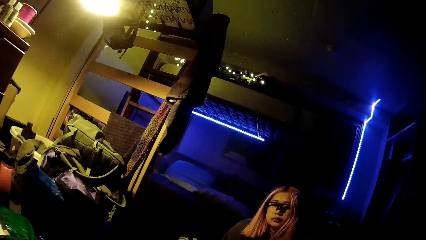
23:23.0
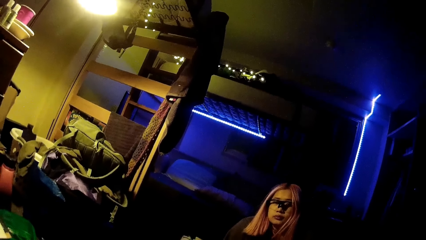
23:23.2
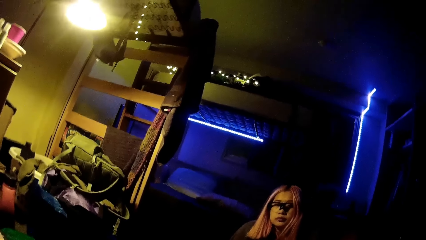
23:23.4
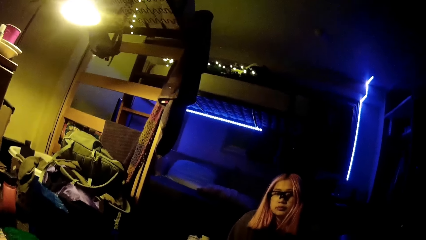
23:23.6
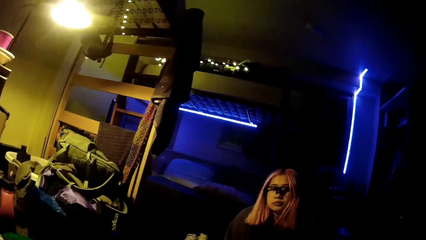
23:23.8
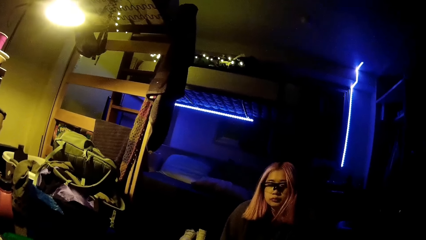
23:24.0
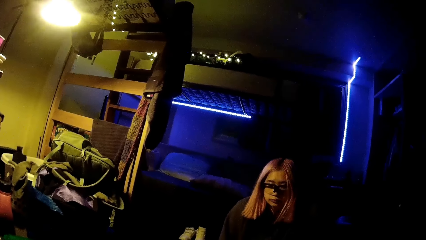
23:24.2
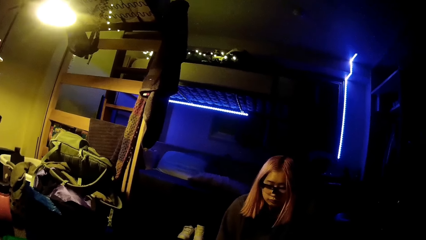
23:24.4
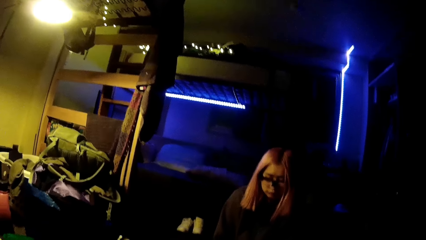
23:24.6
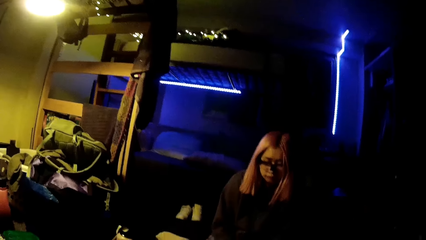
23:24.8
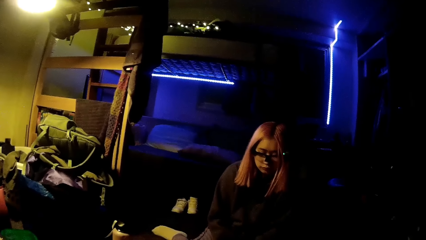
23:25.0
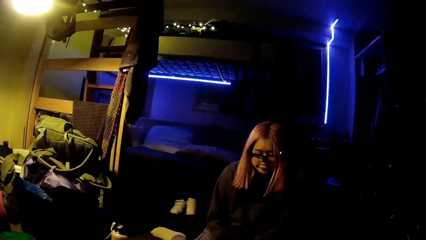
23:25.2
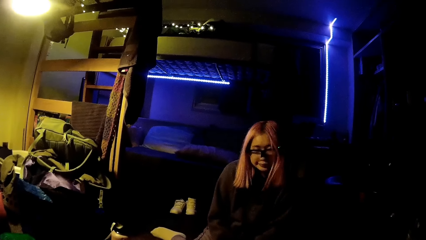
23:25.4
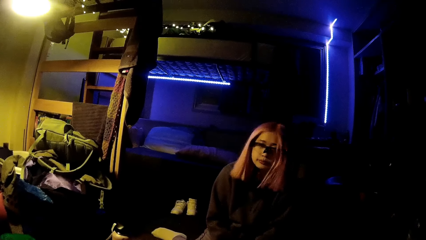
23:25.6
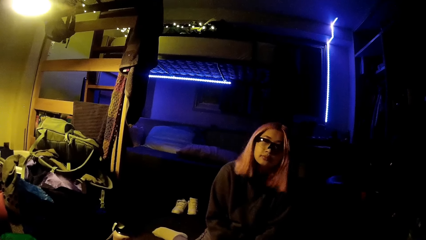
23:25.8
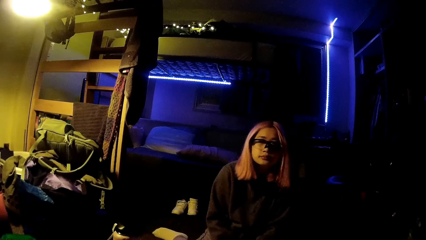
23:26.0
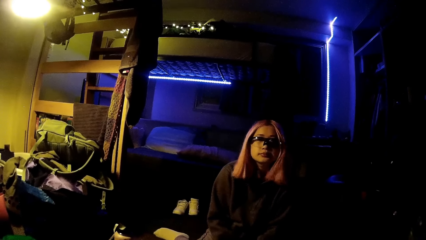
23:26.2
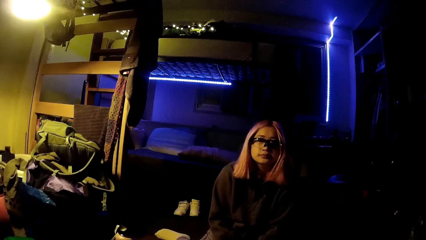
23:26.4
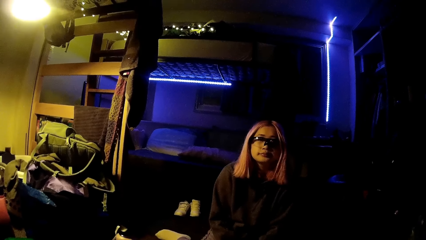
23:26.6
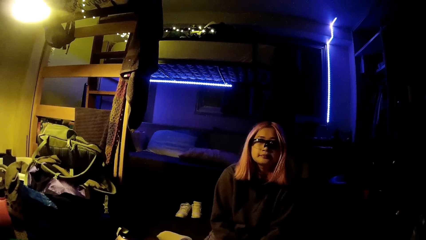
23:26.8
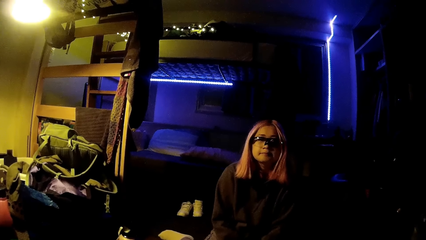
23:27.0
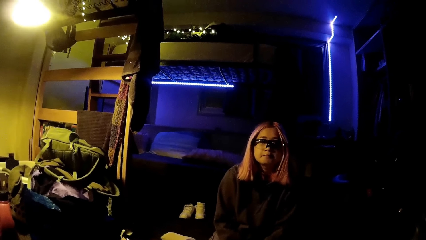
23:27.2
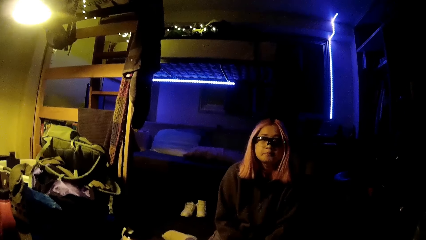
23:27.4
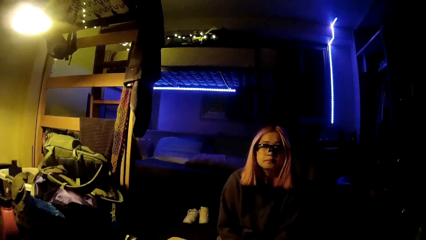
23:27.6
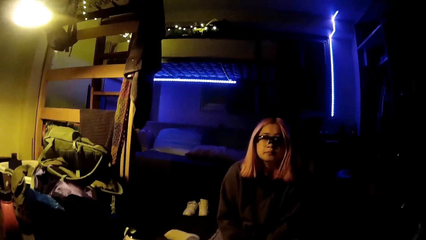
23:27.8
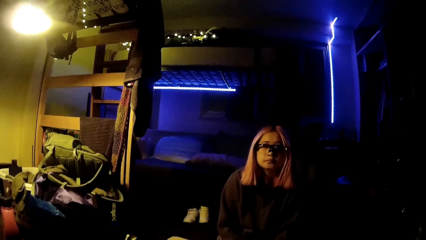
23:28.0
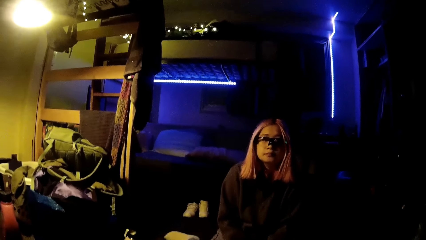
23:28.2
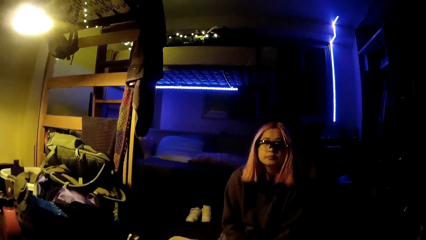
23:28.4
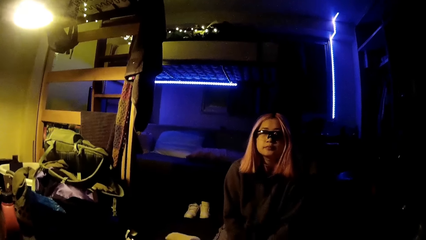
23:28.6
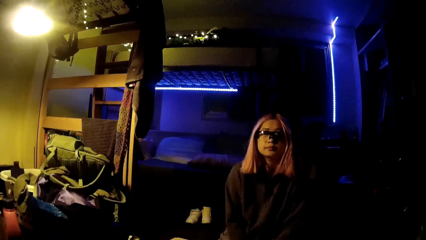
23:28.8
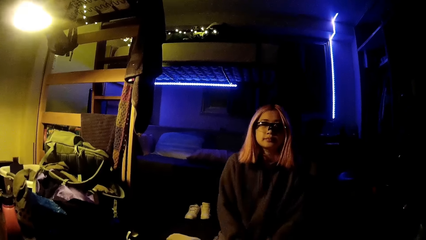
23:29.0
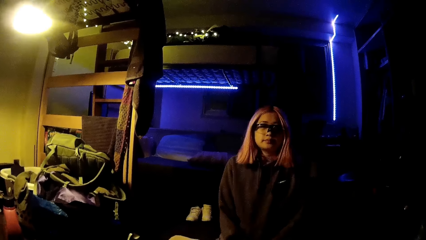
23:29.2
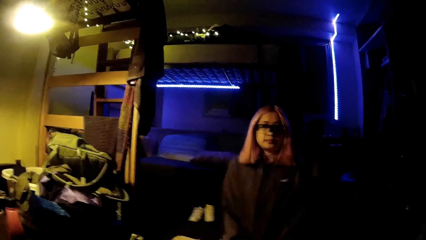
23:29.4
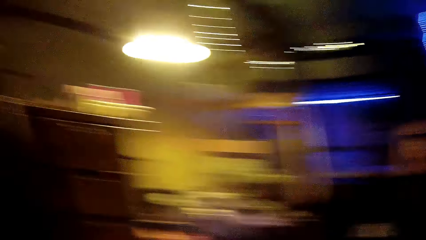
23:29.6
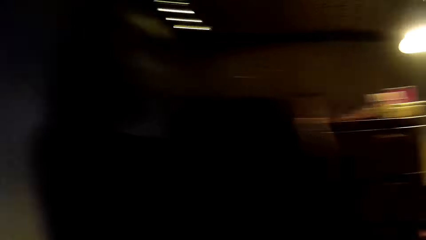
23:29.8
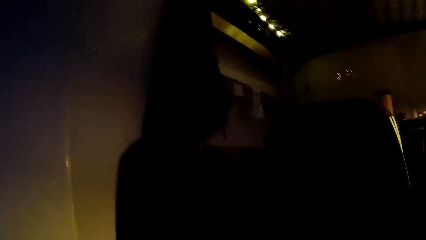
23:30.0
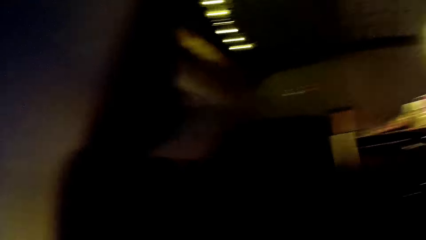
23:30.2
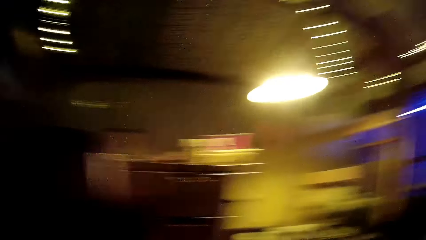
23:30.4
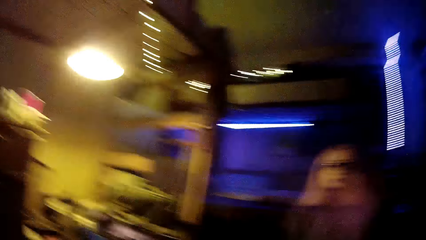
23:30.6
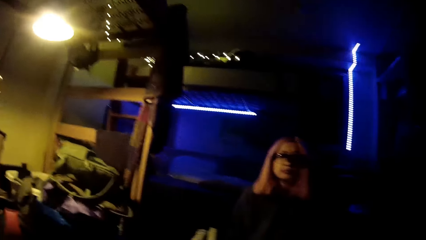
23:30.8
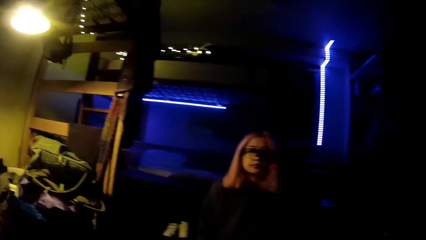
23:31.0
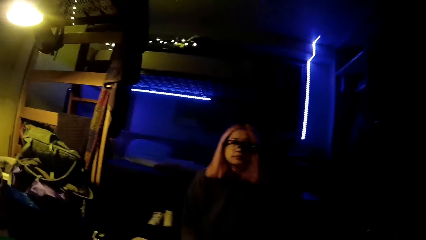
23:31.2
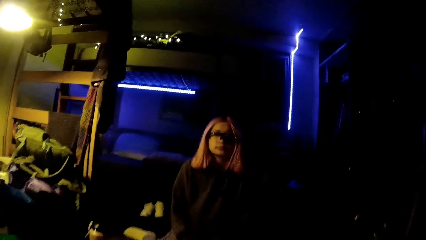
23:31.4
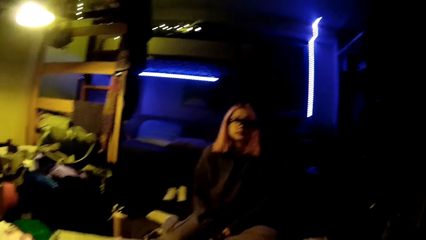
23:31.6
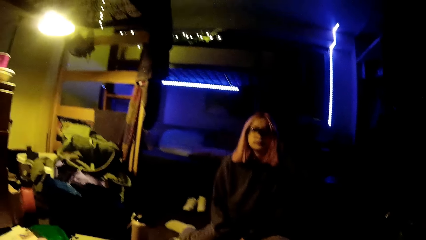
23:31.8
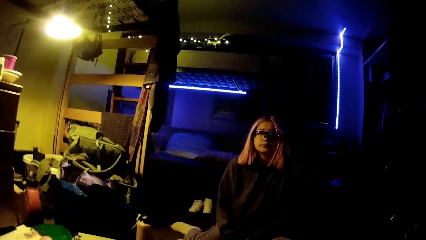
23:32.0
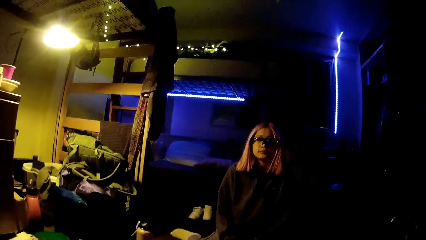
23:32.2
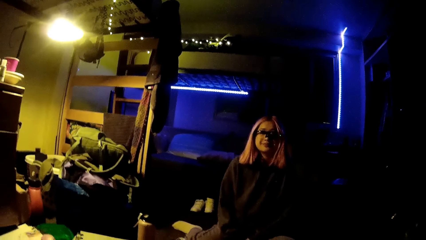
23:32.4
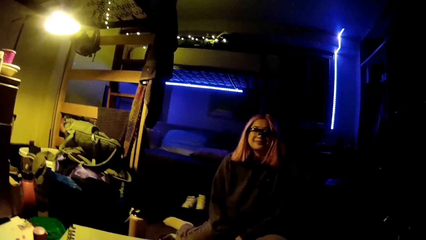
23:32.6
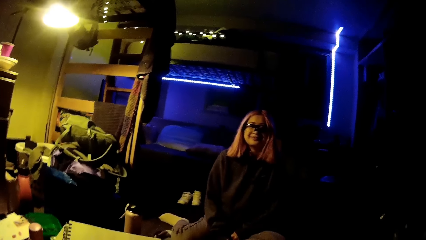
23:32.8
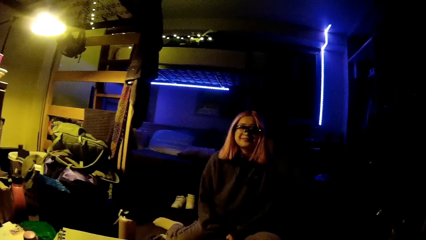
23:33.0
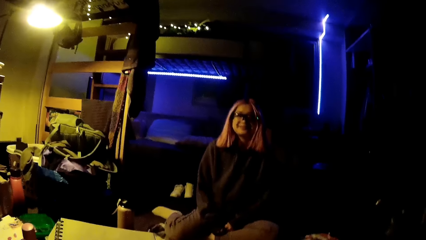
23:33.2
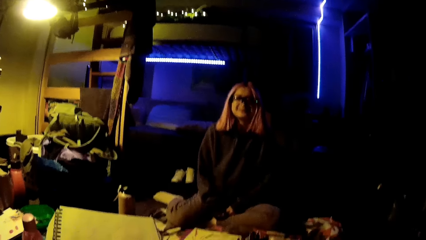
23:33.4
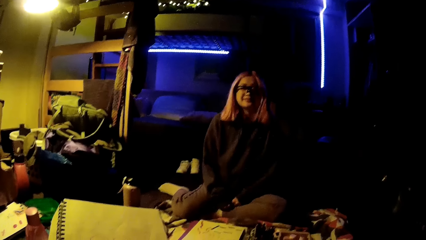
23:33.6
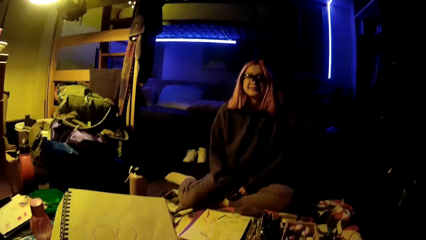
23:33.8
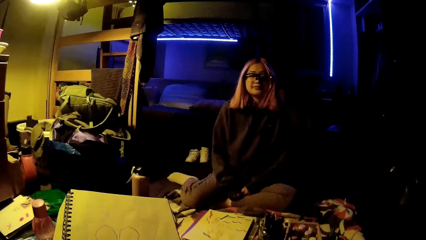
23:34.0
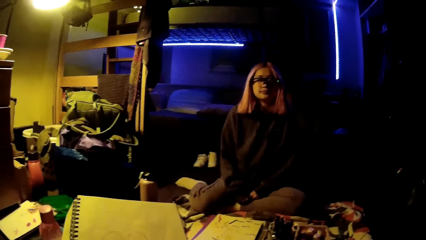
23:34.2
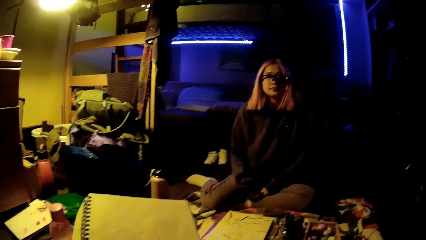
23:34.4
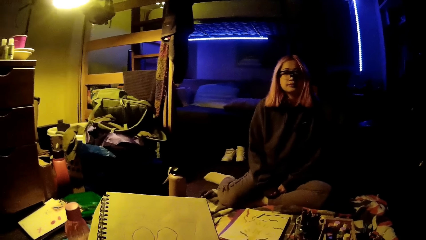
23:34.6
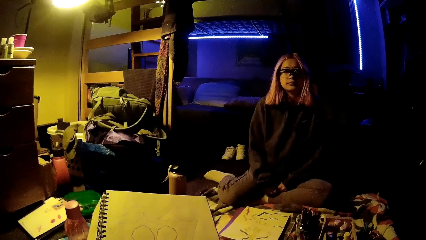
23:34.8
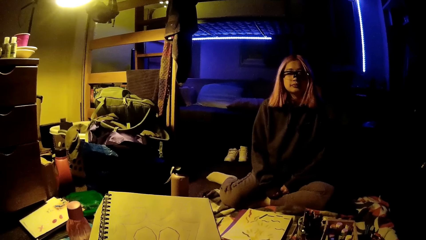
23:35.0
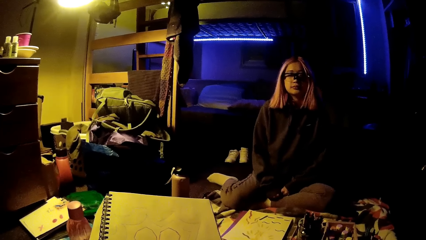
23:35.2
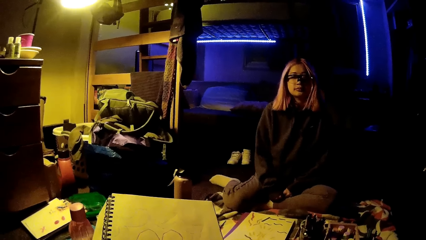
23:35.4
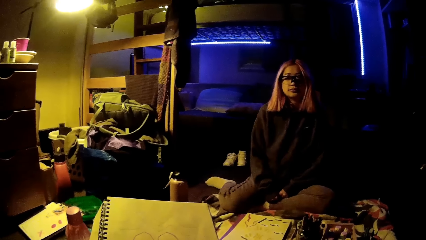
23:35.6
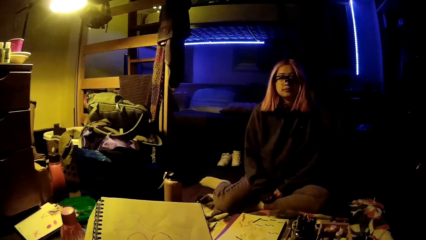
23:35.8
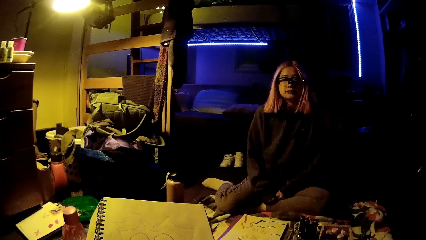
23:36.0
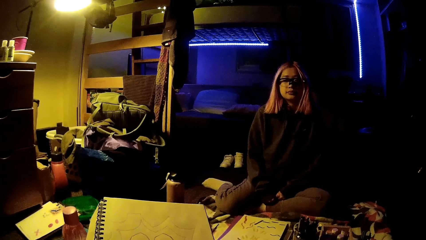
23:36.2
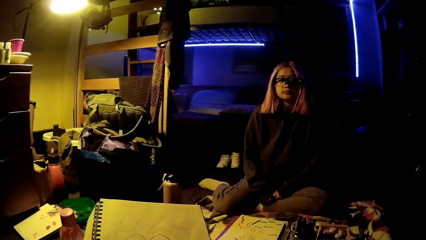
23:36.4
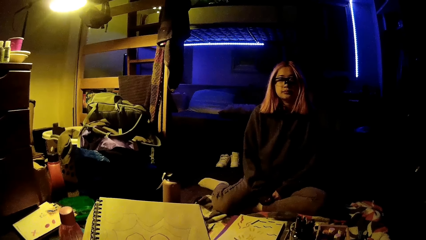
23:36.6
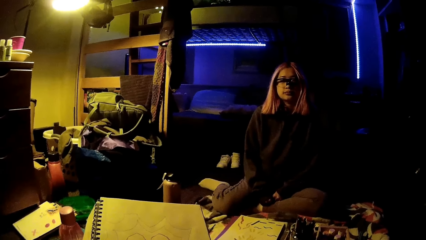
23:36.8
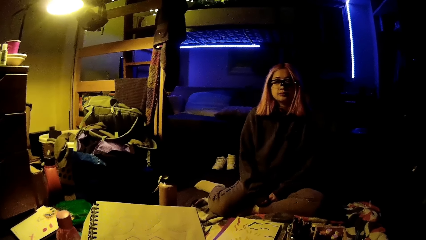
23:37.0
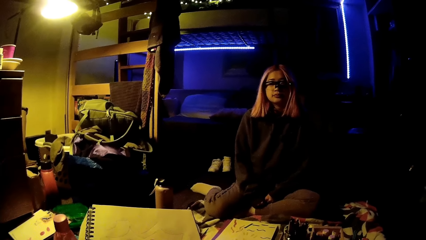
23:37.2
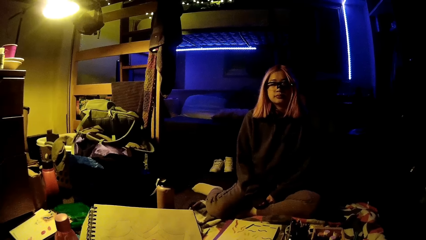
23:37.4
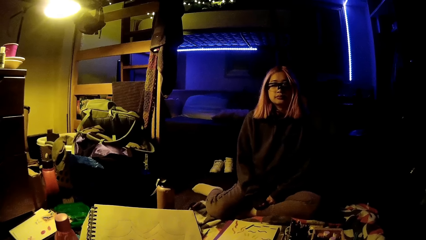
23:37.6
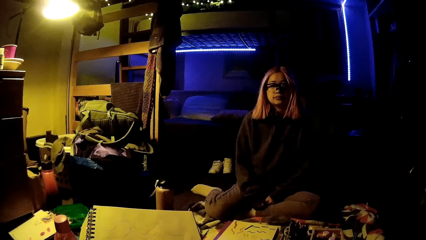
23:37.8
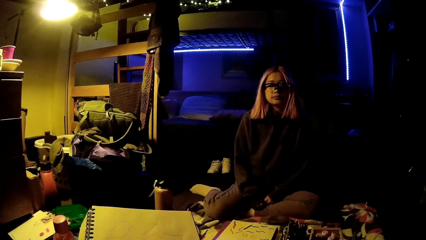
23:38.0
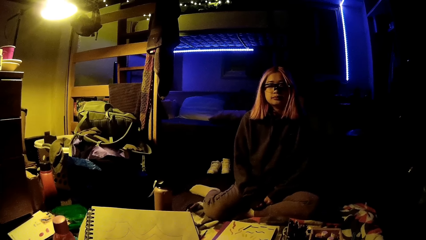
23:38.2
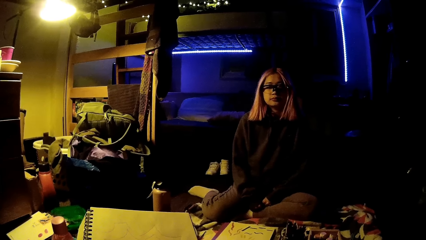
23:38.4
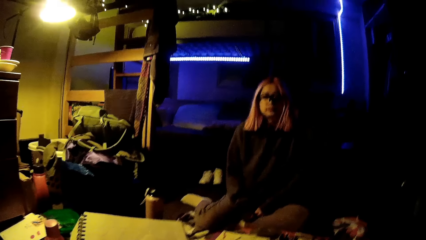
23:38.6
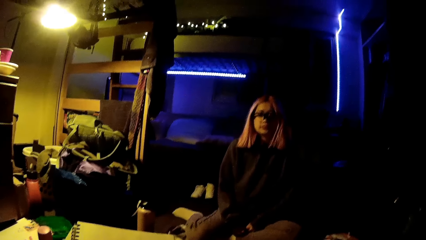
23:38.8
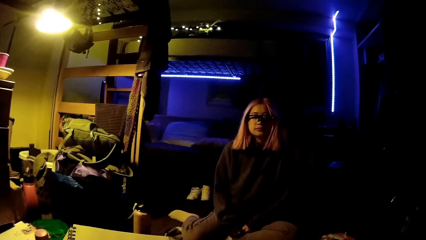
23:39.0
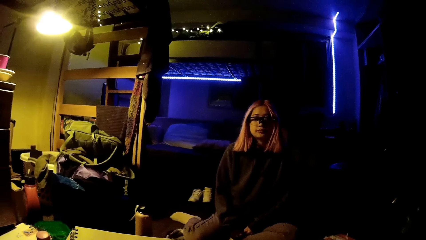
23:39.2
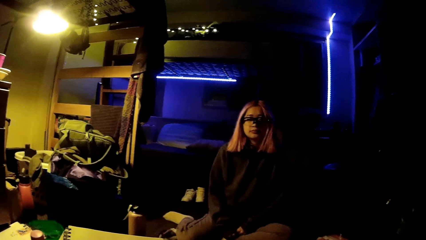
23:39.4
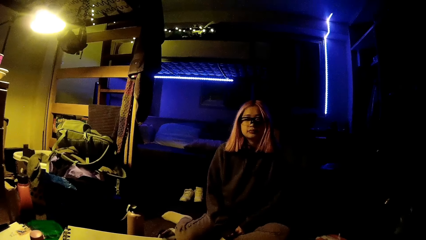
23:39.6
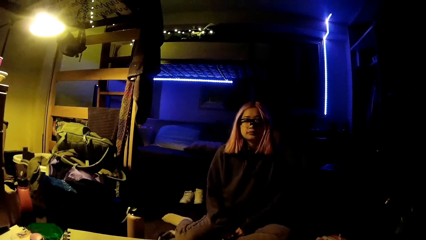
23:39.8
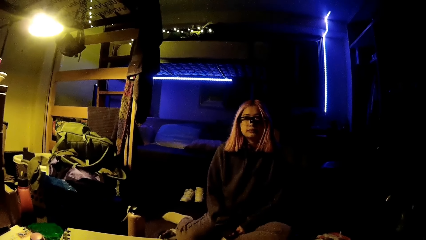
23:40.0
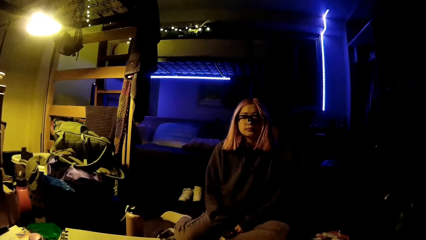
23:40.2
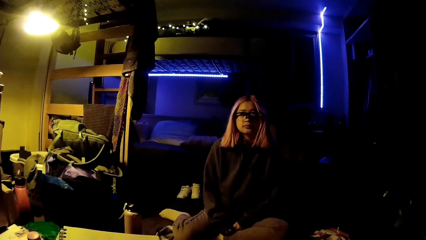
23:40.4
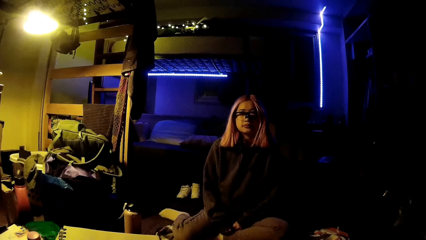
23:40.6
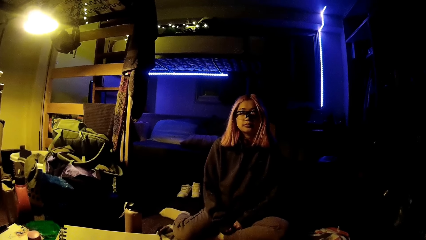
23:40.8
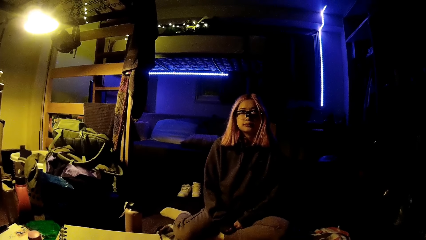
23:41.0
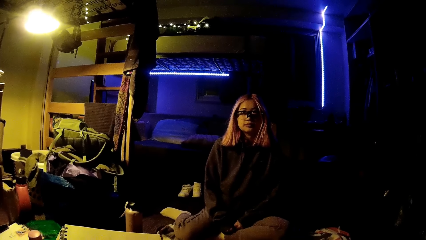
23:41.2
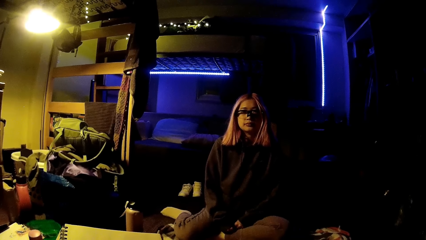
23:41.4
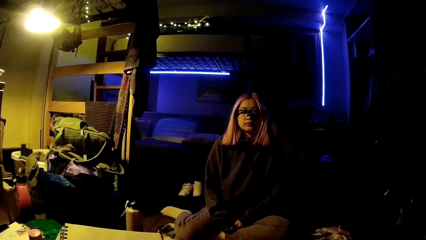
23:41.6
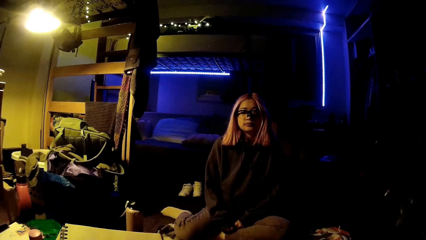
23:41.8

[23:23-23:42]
The camera wearer converses with a woman. They look at the woman. The woman gestures at the camera wearer. The camera wearer looks around the room. The woman nods her head. The camera wearer stares at the woman. They converse with the woman.
